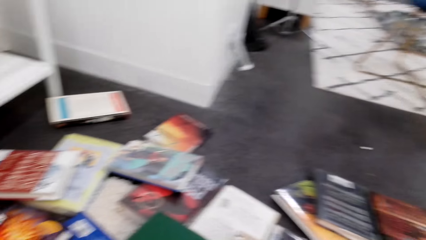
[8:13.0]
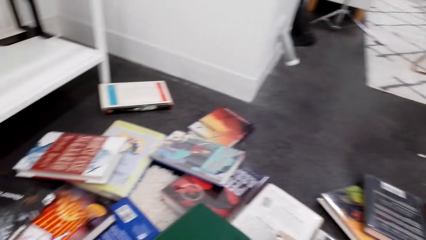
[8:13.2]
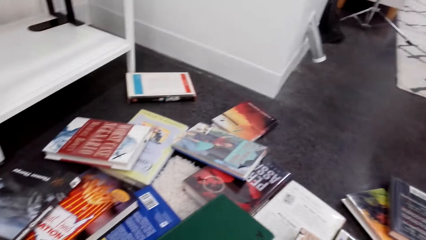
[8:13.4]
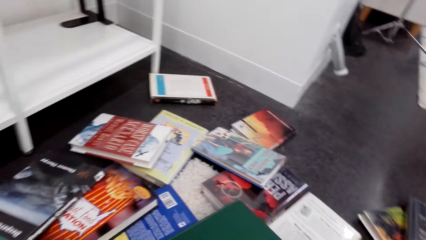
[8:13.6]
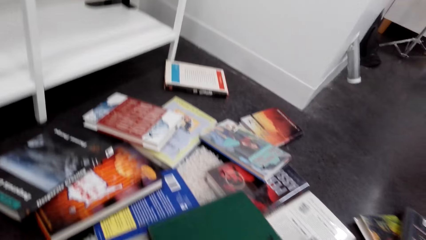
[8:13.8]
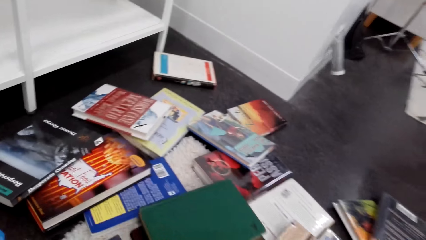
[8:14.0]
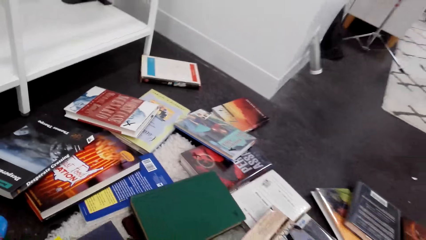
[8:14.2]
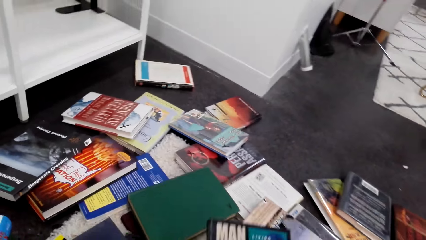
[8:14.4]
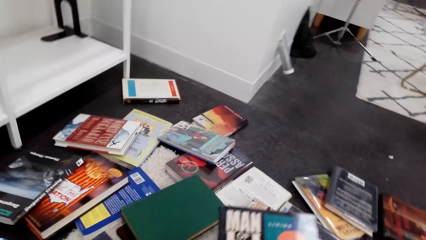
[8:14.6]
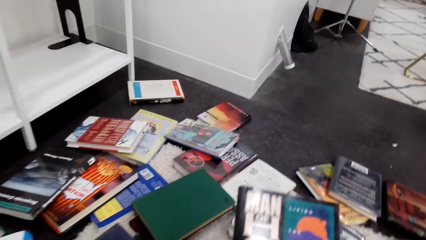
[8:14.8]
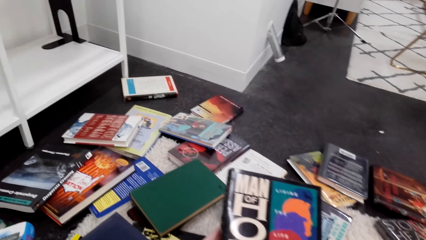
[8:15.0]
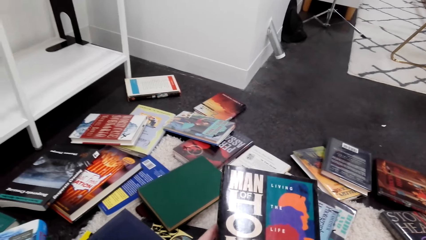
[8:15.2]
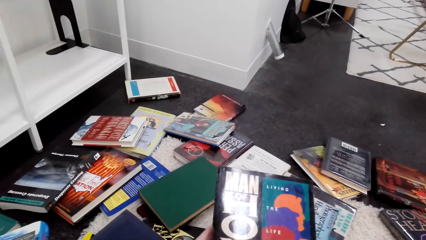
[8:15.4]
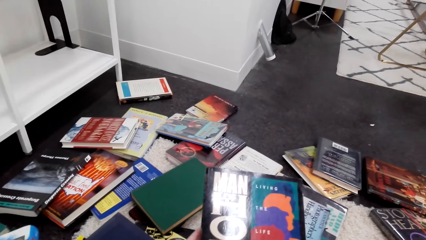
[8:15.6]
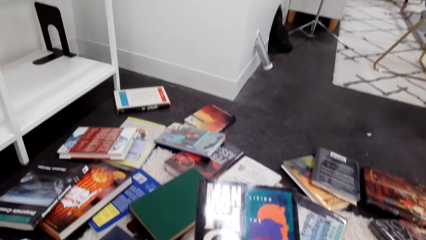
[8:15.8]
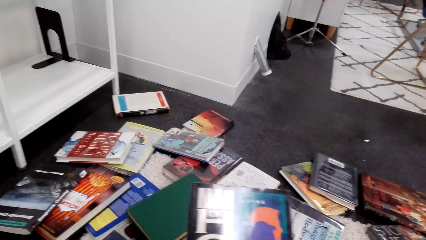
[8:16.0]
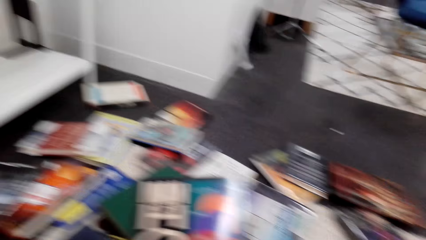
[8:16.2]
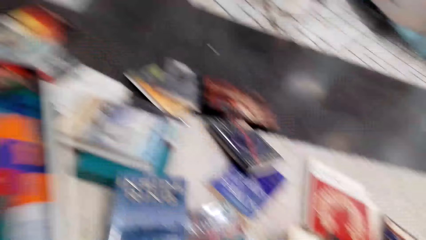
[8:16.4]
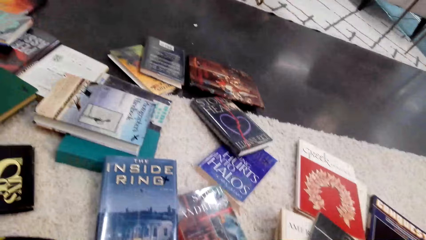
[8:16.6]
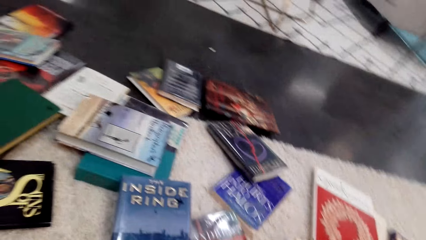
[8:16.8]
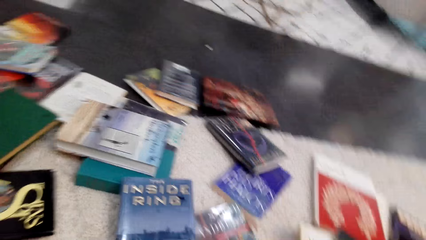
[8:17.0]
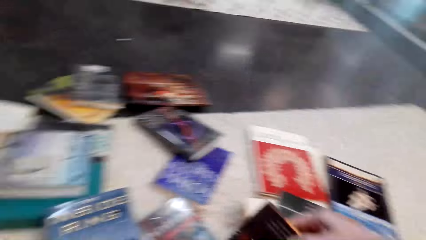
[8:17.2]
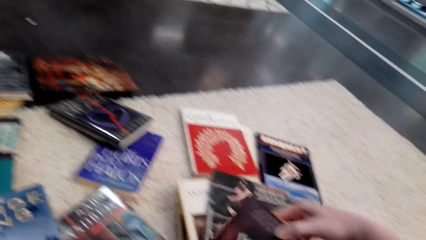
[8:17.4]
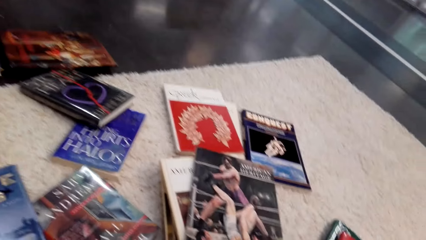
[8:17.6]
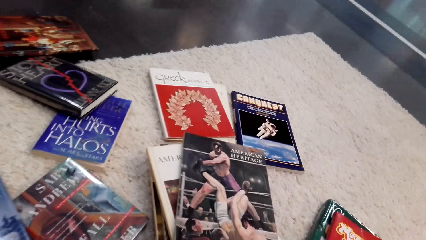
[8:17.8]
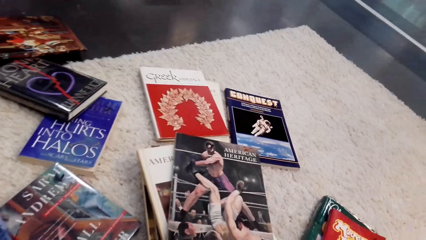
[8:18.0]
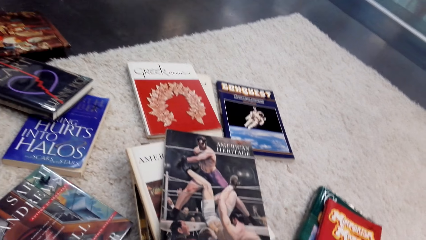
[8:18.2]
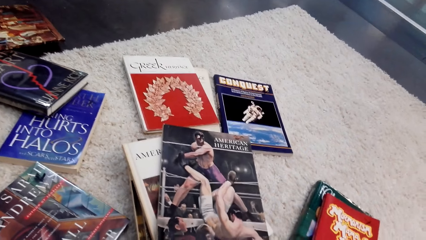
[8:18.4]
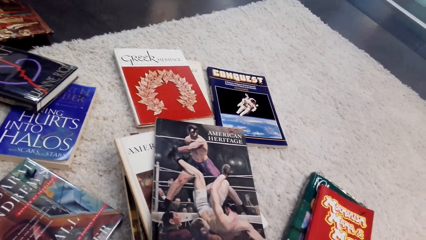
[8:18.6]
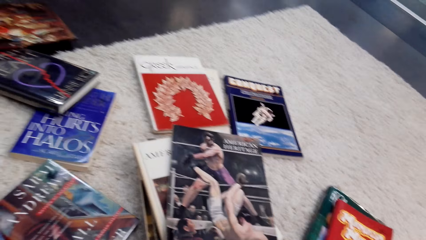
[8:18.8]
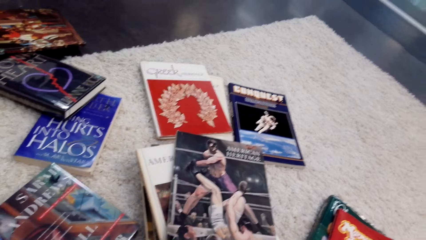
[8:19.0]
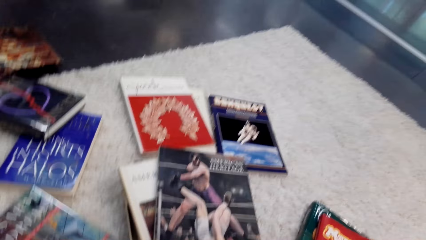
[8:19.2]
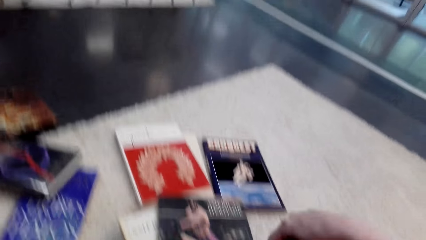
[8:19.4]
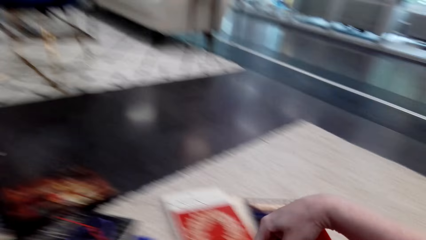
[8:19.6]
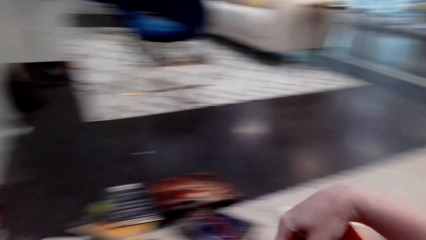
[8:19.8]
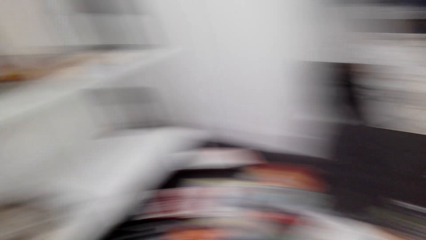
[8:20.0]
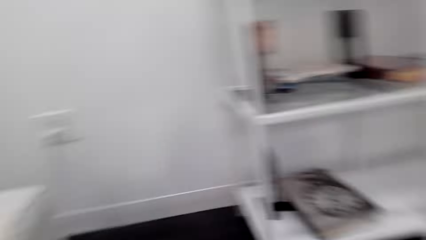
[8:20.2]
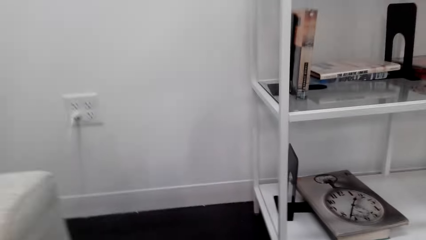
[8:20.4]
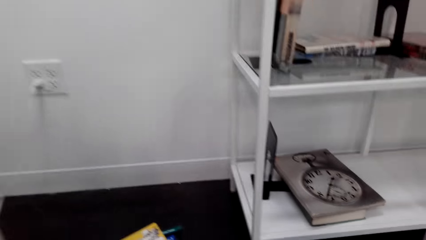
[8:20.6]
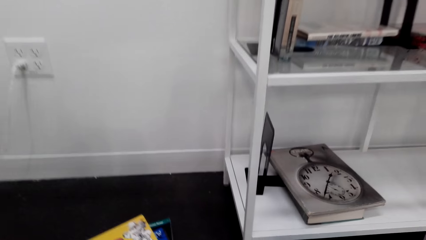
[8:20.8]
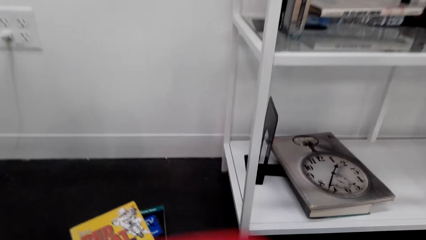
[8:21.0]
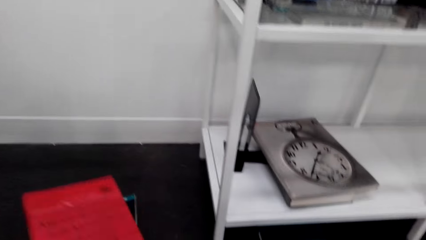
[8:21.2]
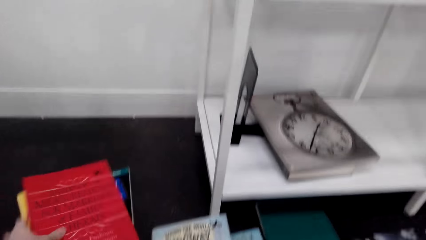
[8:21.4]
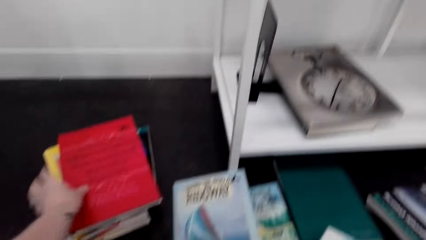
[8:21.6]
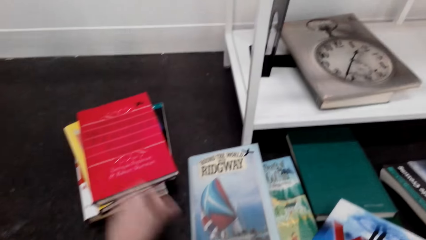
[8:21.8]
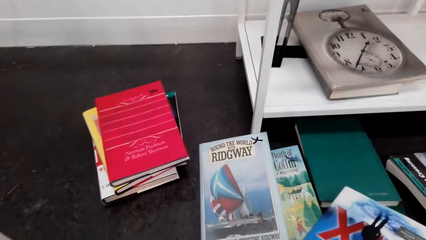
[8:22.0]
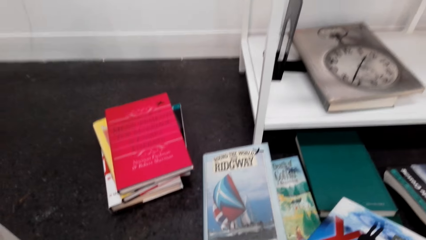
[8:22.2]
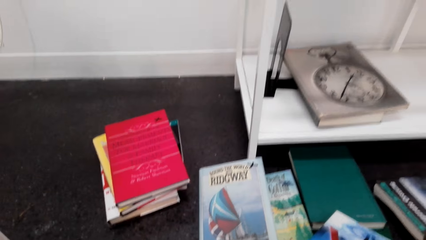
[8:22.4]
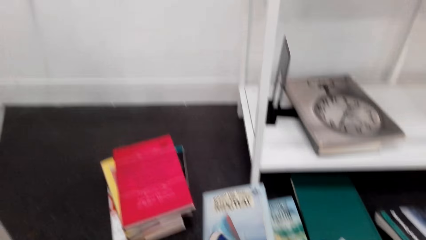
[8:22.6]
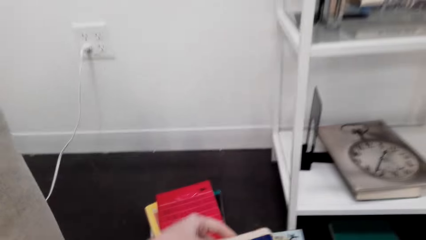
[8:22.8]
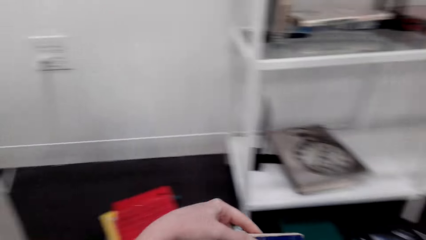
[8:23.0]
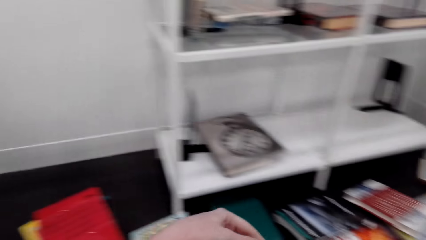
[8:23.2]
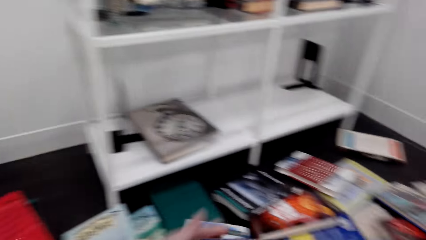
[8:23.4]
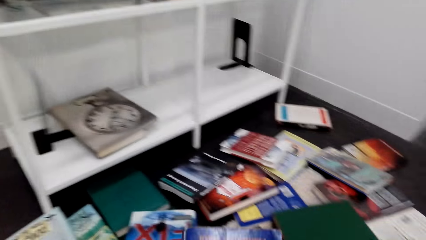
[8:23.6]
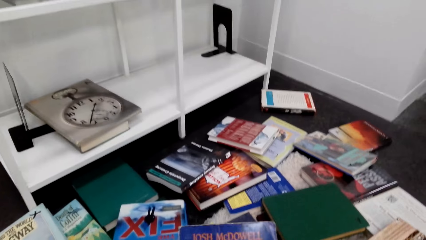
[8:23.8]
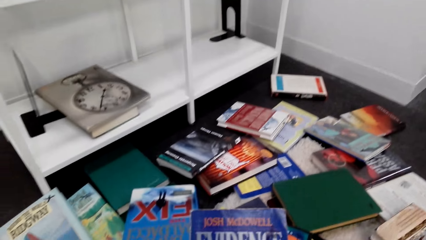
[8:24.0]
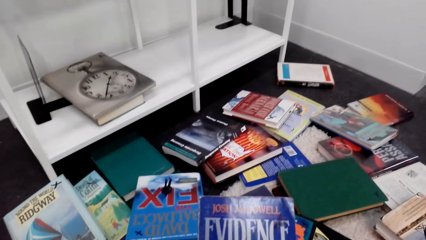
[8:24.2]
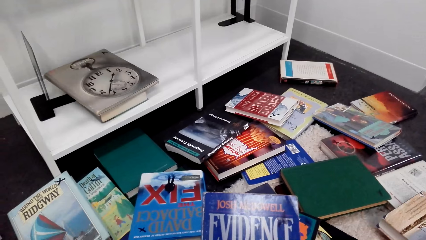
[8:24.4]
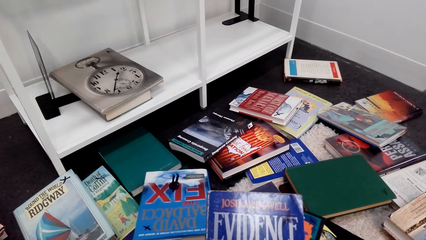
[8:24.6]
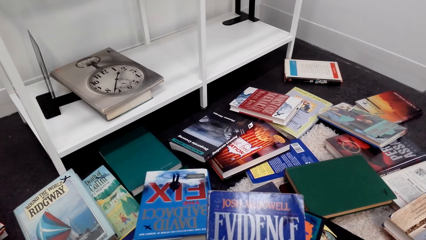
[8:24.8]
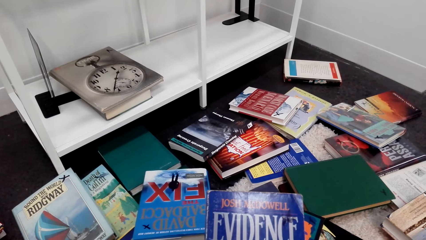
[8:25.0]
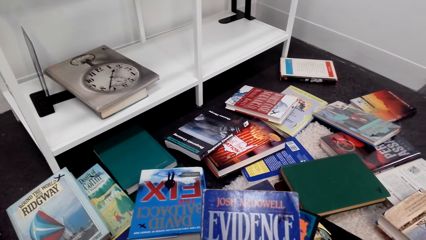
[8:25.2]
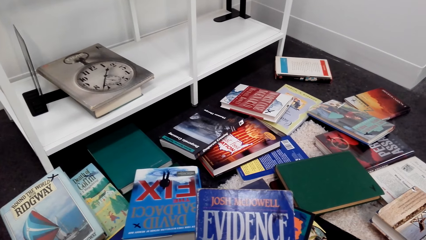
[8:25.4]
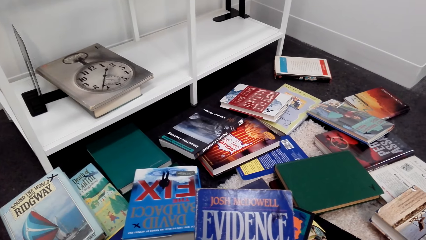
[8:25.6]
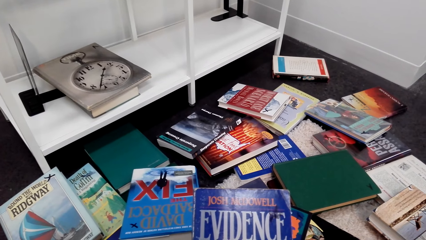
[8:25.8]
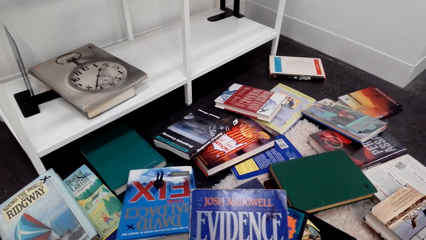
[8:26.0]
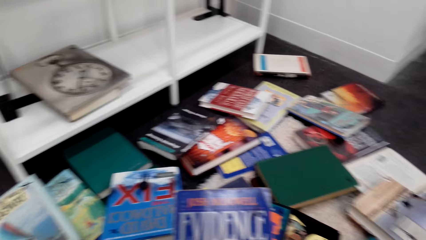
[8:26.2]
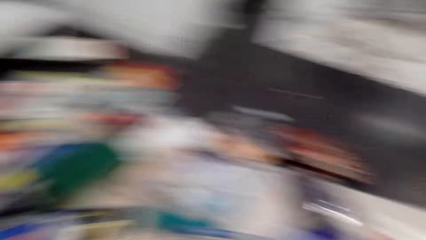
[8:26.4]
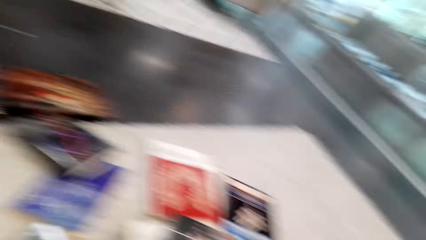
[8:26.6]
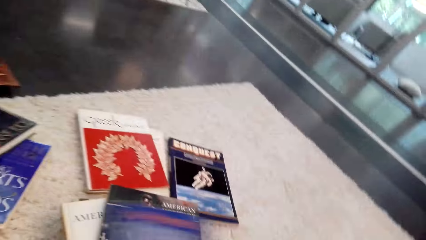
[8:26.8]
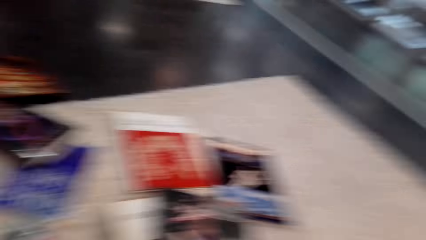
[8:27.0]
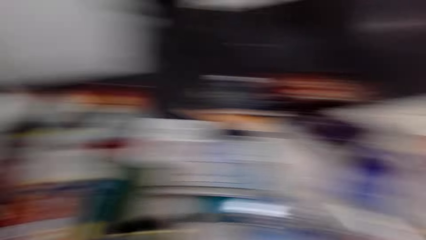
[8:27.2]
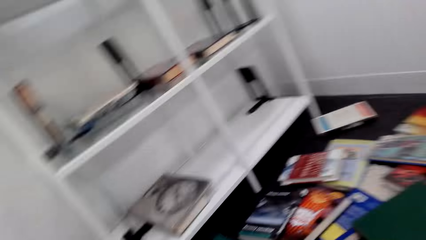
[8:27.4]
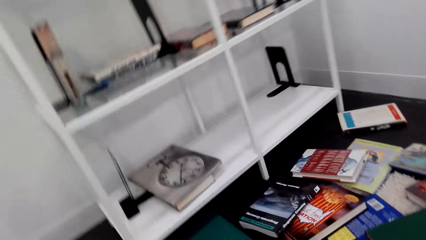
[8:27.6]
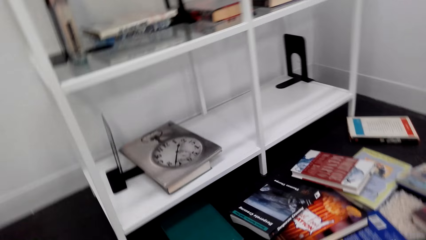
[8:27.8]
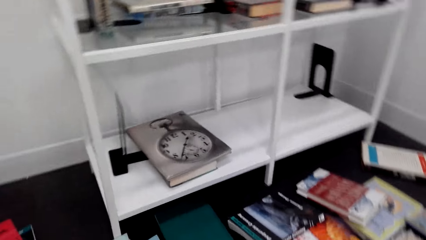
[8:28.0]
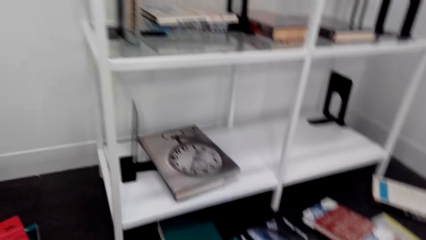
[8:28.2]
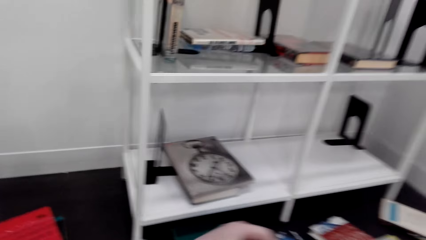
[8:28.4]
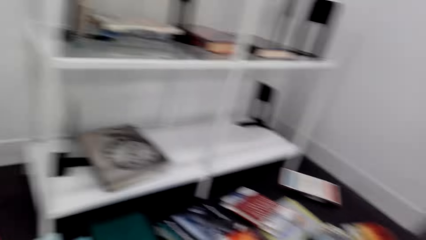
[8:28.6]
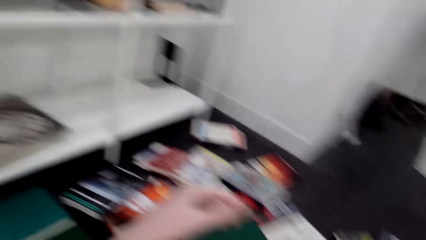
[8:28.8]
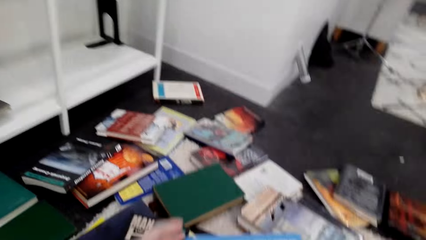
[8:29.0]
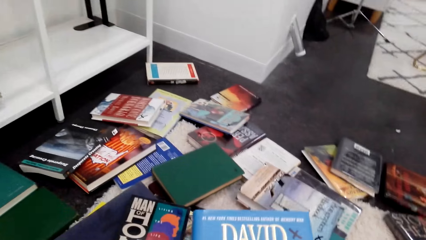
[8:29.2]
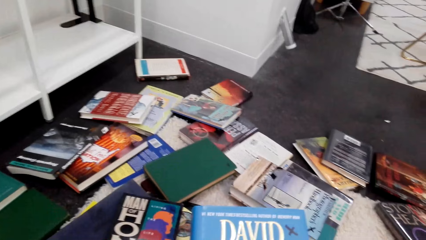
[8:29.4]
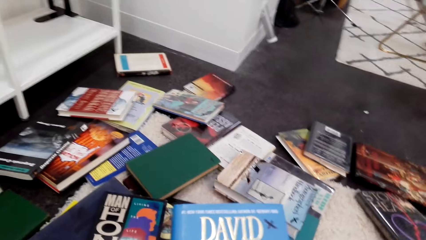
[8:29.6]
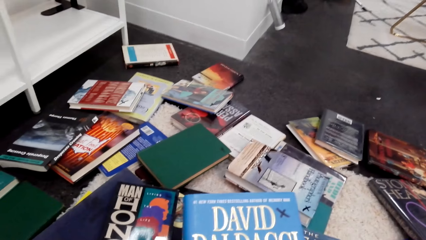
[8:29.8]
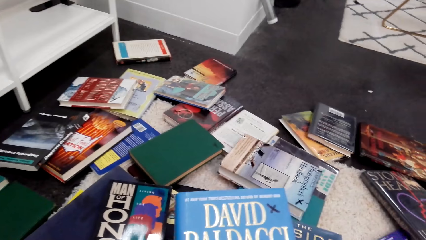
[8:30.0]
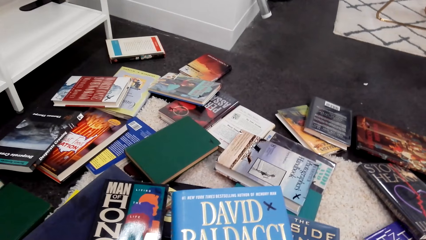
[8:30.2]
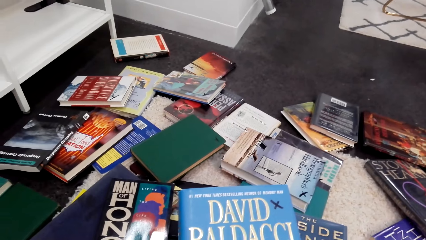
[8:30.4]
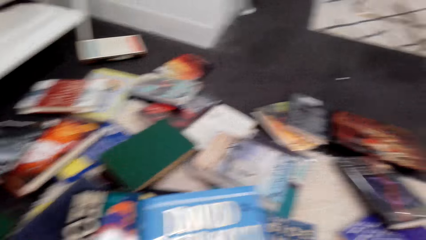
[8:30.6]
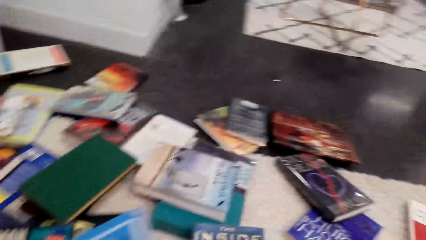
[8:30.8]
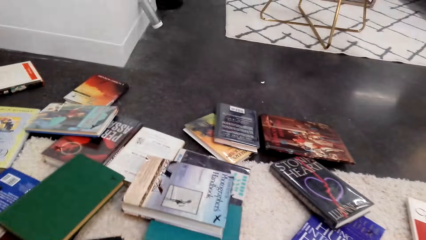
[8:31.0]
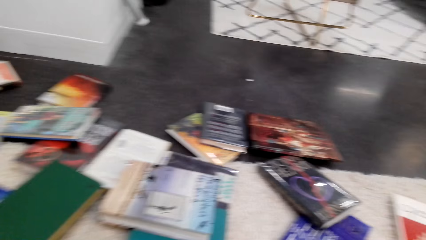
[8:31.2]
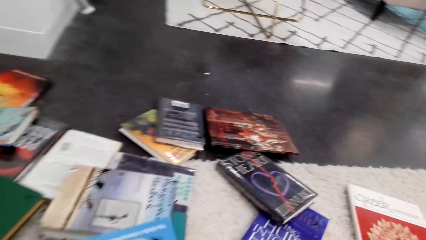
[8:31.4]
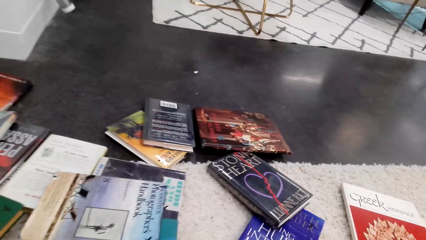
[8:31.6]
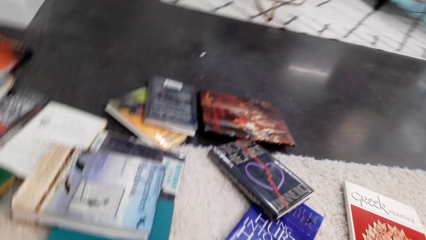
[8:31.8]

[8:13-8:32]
The camera wearer looks around the room. They put a book on the floor. They pick up a book from the floor. They put the book on the pile of books on the floor. They pick up a book from the floor. They check the book. They put the book on the floor. They pick up books from the floor. They check the book.
